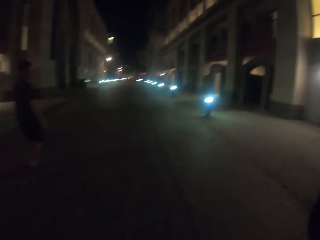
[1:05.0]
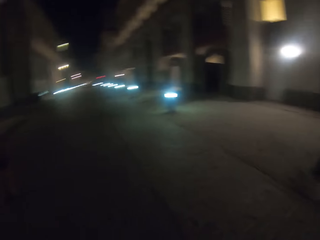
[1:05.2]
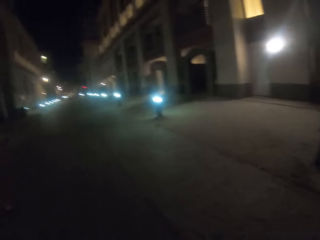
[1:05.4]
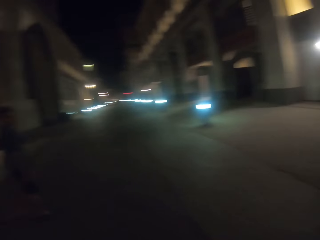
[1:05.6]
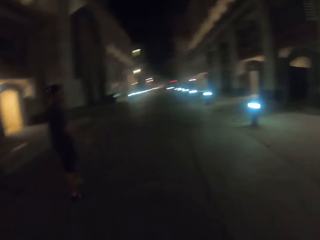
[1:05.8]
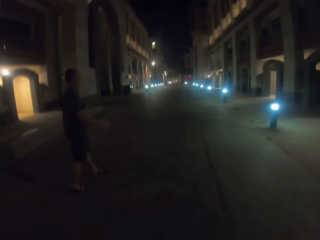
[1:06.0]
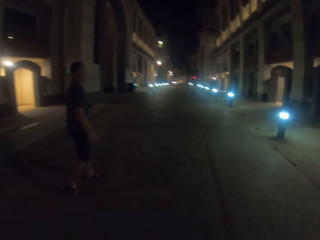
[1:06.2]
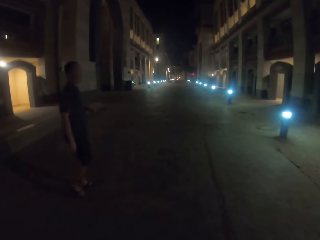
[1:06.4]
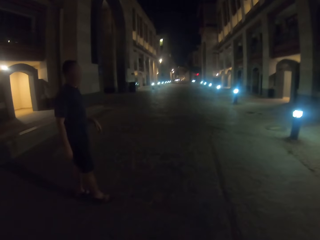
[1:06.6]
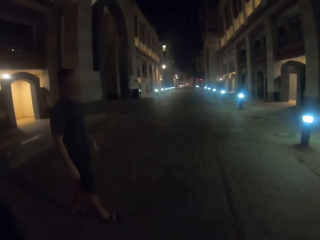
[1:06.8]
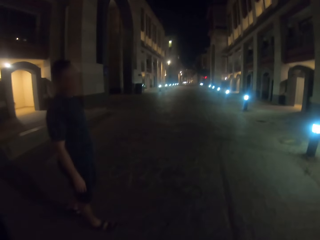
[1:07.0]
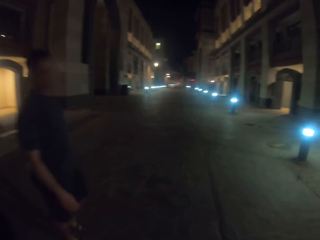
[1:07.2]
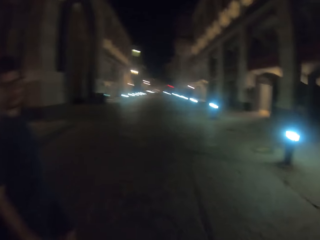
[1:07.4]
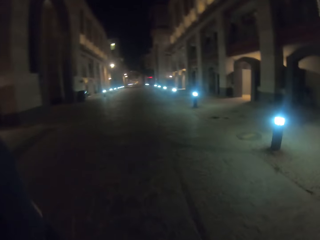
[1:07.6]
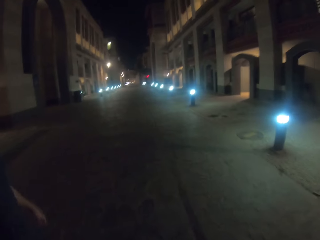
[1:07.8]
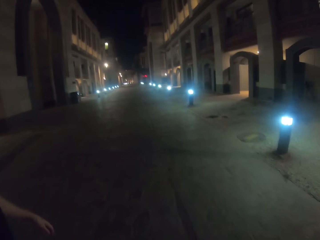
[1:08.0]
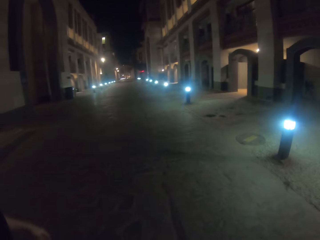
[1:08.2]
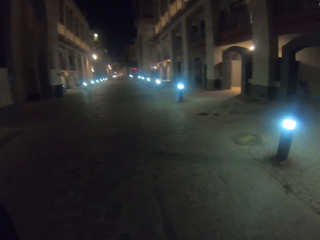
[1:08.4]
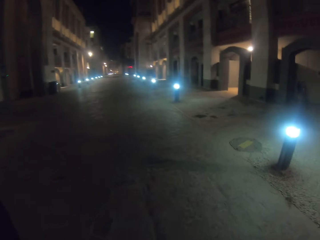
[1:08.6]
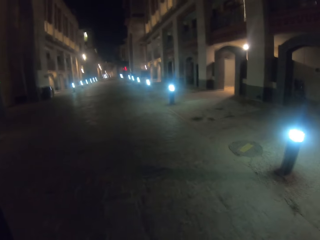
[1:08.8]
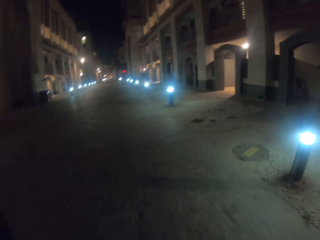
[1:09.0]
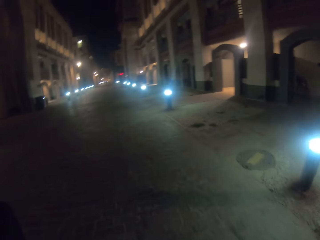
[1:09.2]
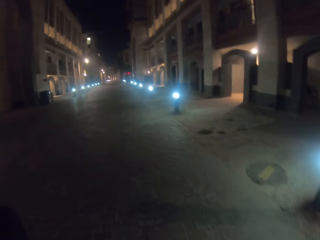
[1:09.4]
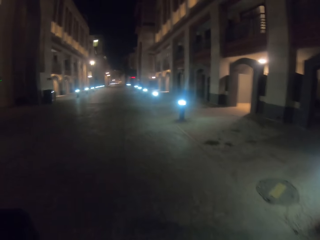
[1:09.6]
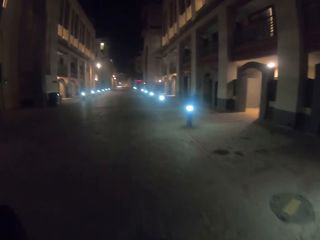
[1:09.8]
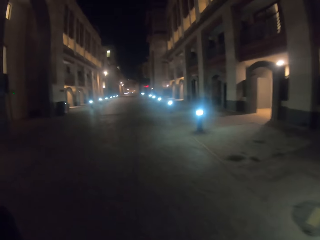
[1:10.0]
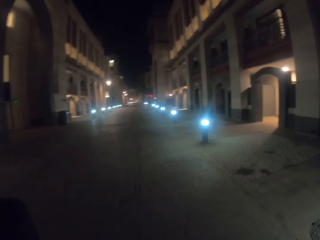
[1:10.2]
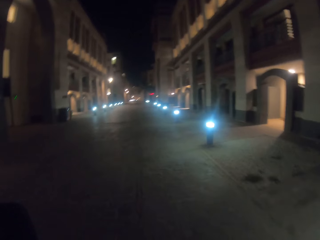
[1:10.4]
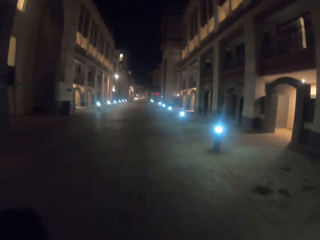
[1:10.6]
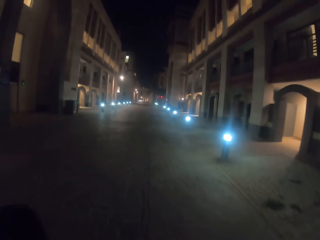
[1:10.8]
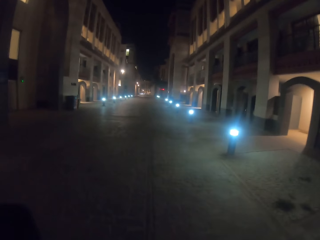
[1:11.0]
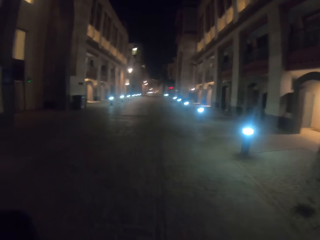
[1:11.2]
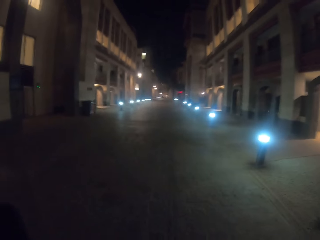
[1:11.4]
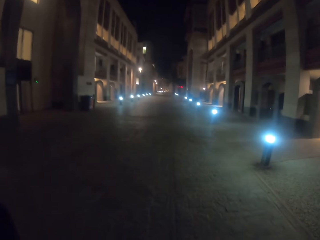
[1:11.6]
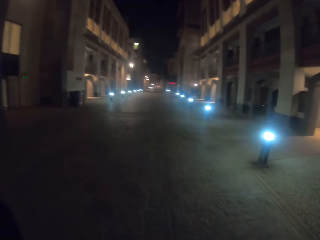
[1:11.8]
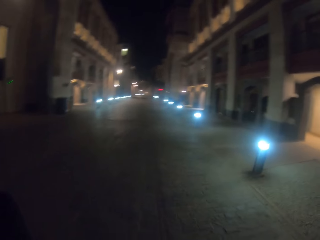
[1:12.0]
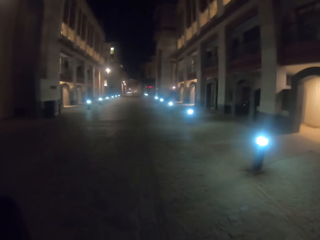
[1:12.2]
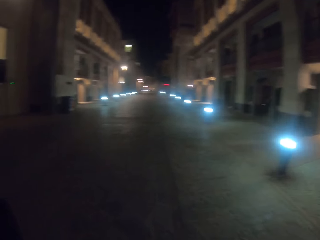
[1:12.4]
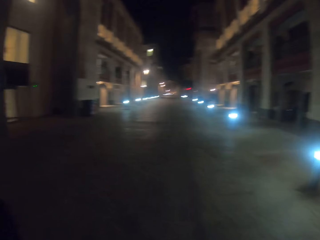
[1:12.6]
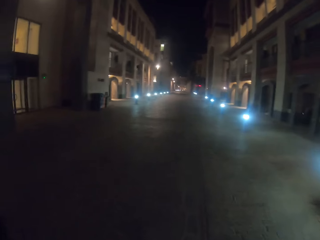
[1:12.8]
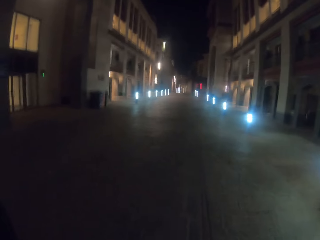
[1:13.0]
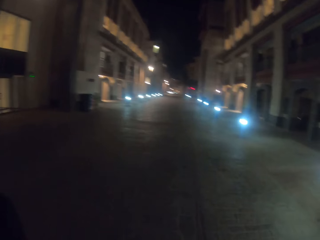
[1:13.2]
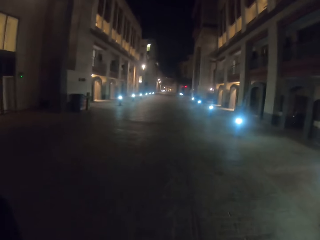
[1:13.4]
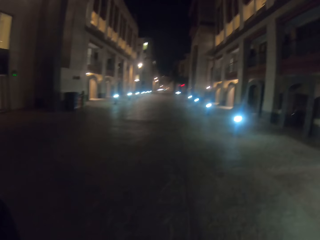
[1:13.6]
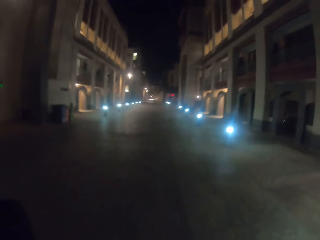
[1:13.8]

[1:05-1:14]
A man looks at the camera wearer. The man walks towards the camera wearer. The man walks around the street.

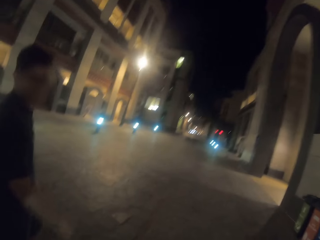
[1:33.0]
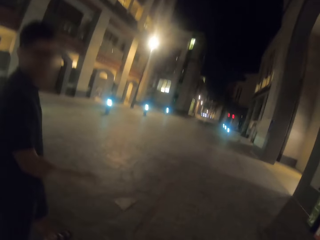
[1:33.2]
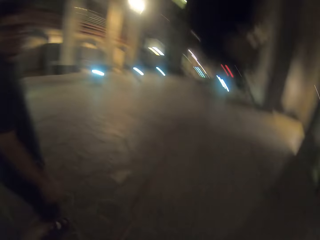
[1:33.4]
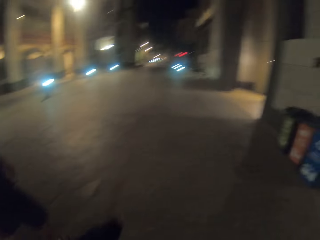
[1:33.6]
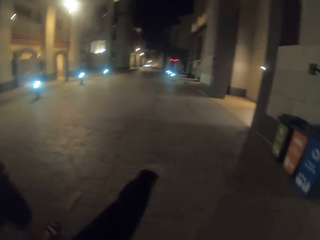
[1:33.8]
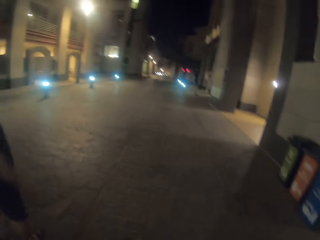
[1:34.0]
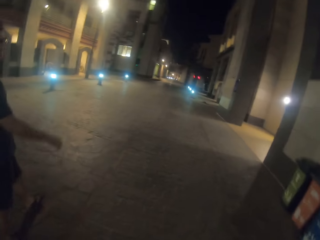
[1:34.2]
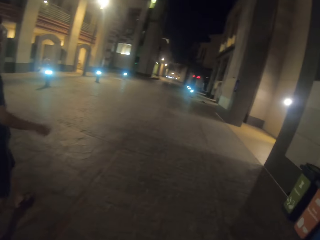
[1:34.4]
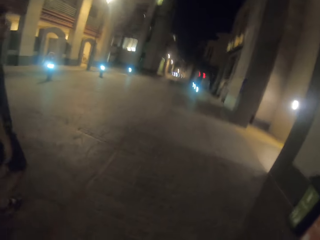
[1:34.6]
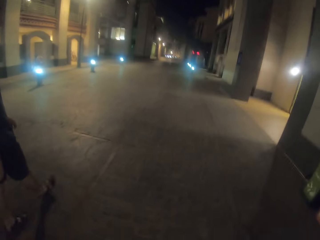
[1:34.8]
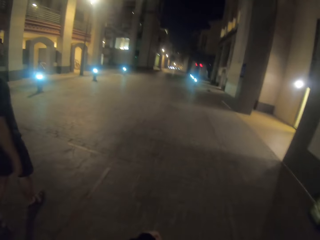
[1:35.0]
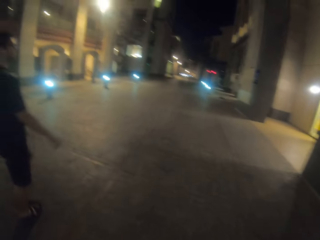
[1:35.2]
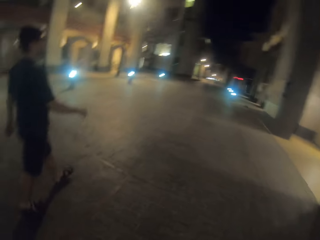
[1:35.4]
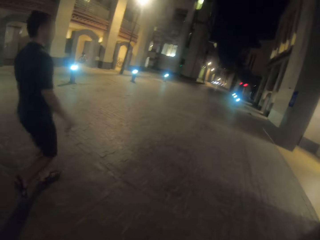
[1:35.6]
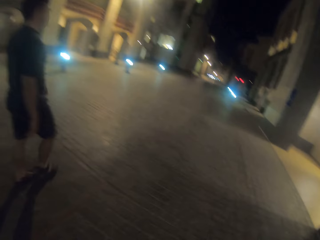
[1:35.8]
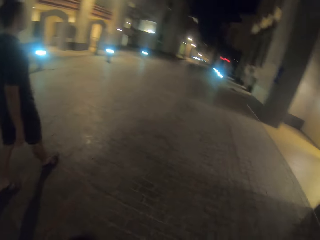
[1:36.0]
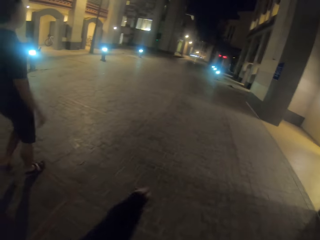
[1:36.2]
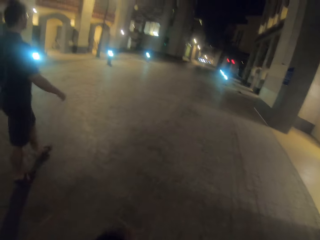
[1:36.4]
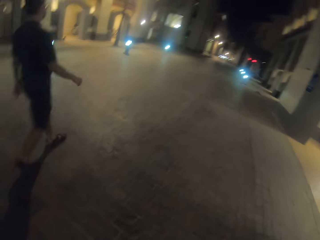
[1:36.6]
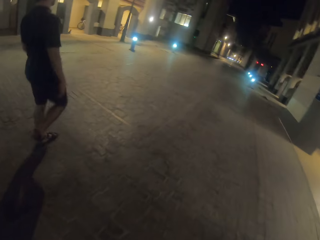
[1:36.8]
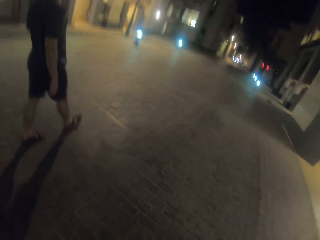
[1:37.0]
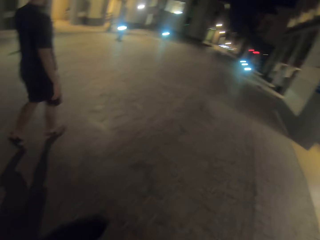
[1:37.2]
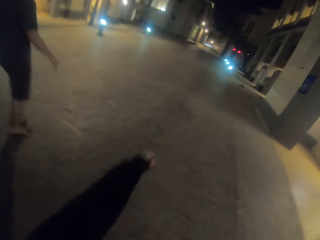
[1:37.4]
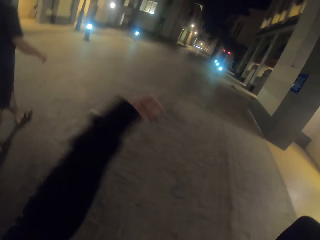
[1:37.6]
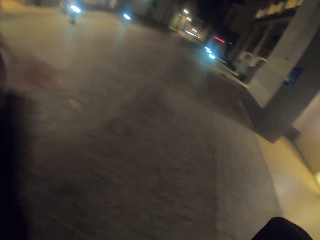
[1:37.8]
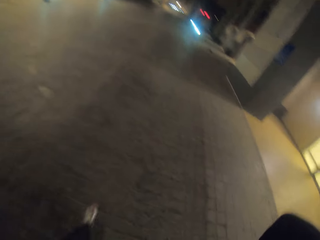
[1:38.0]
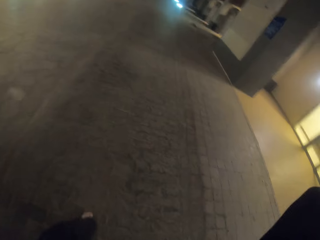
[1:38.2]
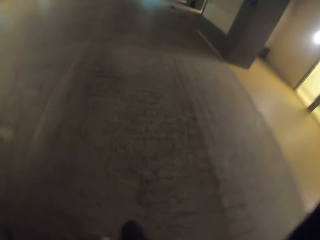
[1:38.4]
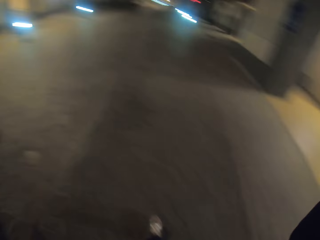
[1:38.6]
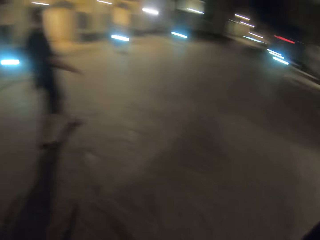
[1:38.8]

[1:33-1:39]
A man walks around the street.

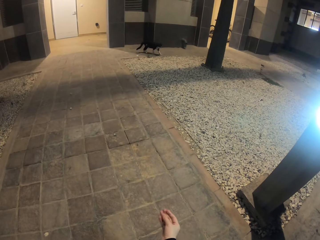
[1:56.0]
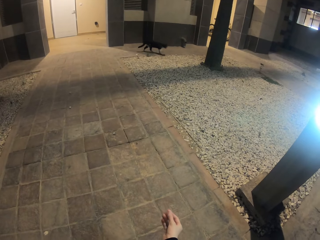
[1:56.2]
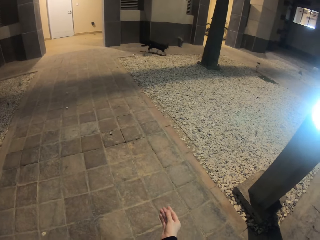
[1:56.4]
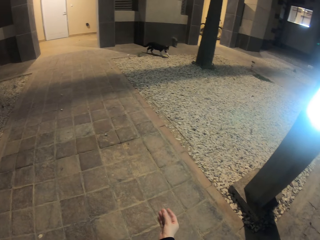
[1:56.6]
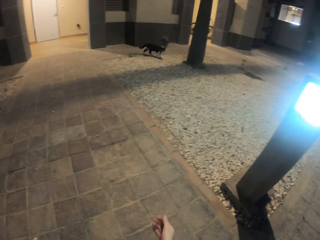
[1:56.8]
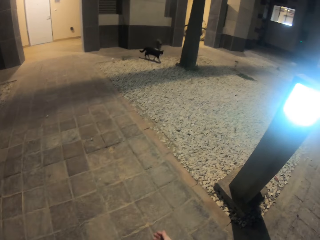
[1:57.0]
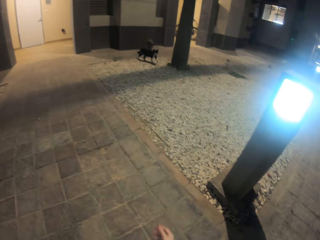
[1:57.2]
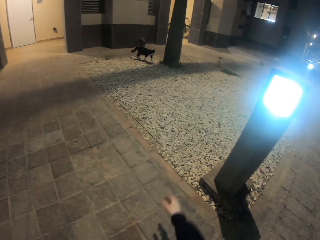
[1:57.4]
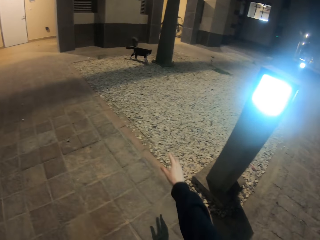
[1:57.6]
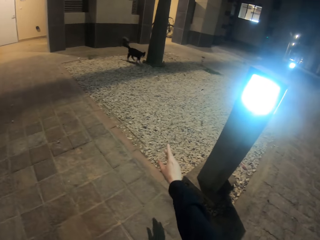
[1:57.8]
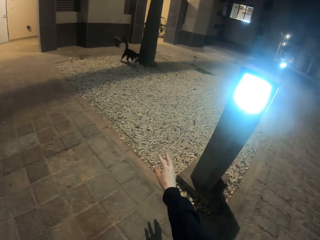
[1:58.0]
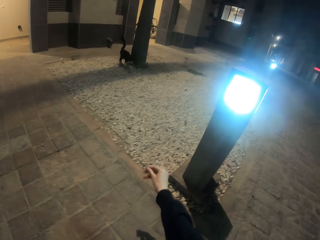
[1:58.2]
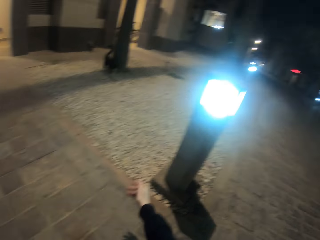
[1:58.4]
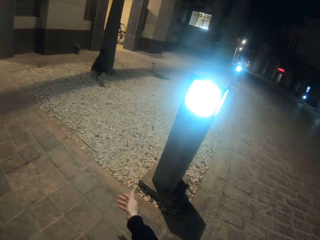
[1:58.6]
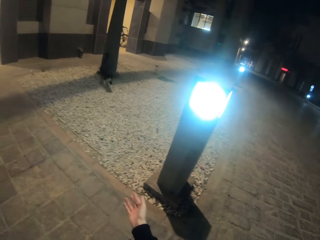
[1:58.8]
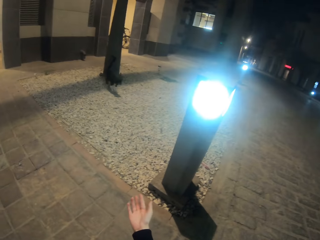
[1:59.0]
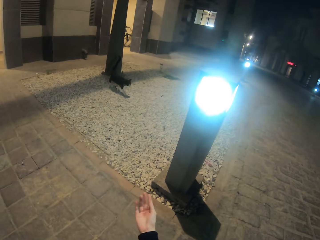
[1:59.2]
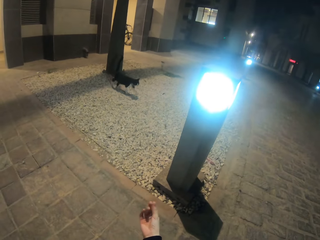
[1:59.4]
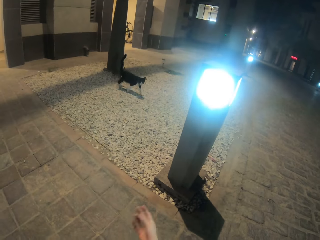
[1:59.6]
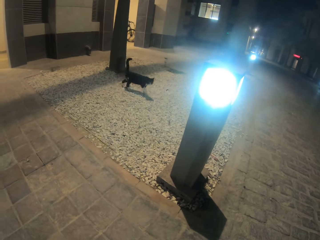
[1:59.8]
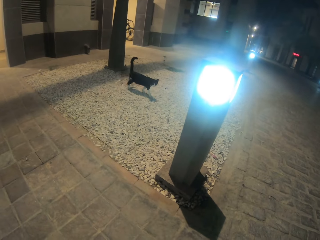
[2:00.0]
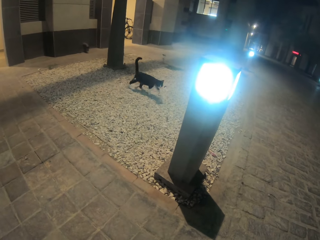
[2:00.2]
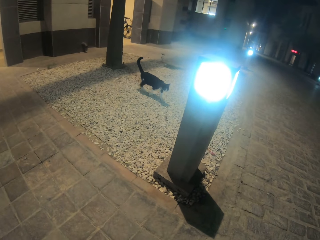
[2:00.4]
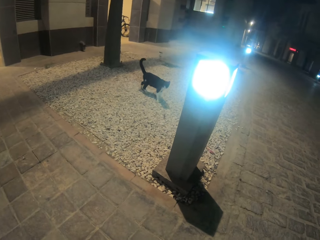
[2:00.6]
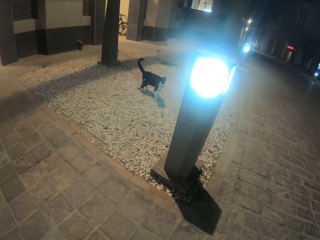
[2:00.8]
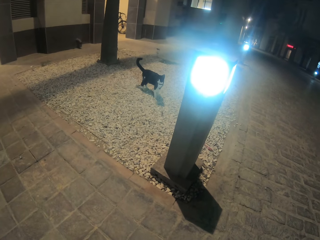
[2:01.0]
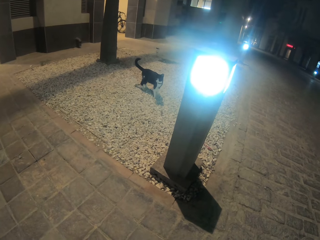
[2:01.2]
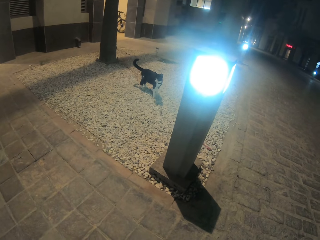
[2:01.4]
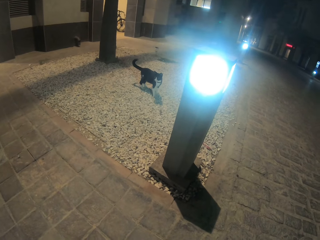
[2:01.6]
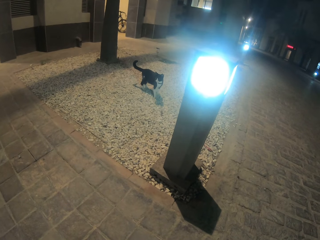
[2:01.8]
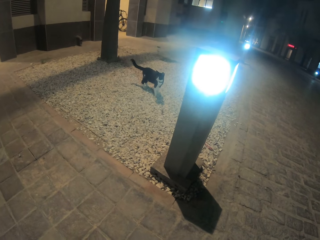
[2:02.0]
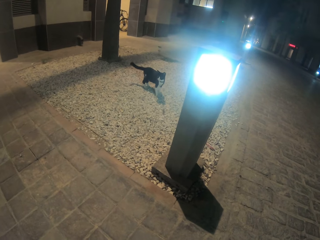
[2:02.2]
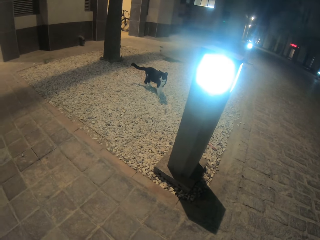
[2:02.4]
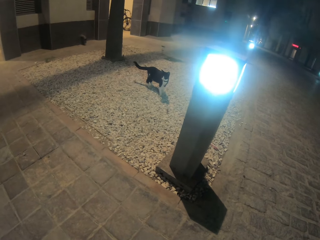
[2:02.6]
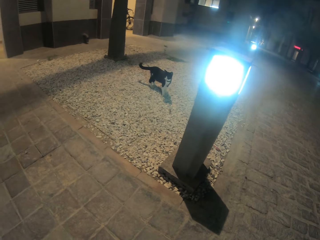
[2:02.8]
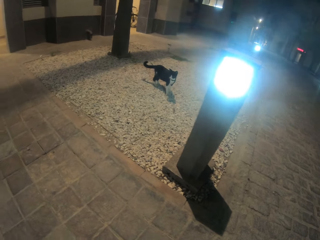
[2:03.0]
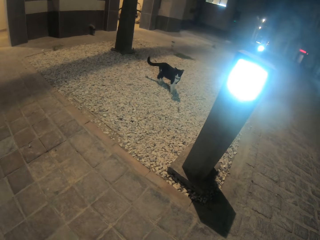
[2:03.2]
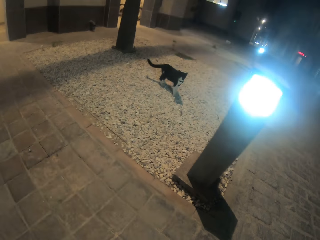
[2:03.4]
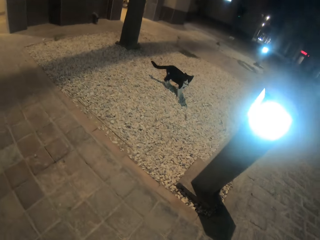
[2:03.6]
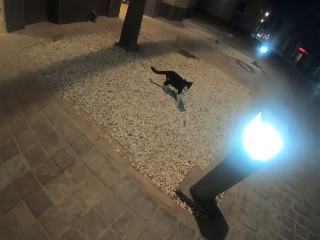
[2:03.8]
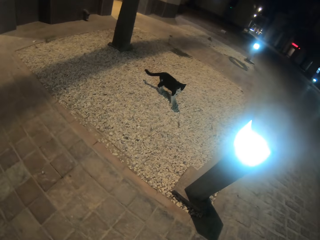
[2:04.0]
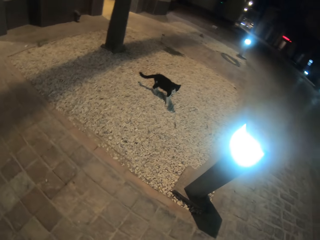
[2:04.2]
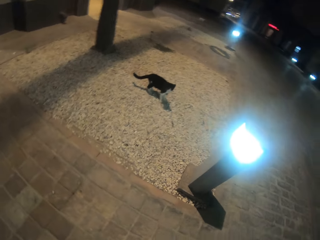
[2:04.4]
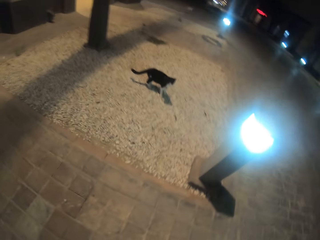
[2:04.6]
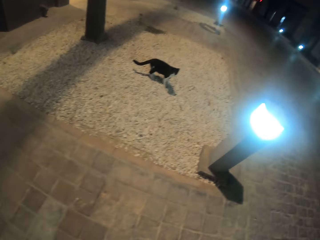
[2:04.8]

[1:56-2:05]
The camera wearer calls the cat. They raise the right hand up. They call the cat. They drop the right hand. They look around the street.
